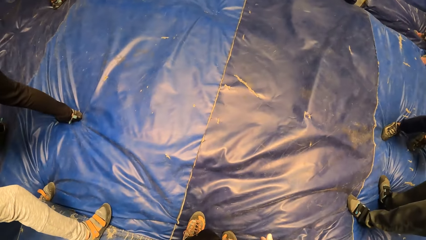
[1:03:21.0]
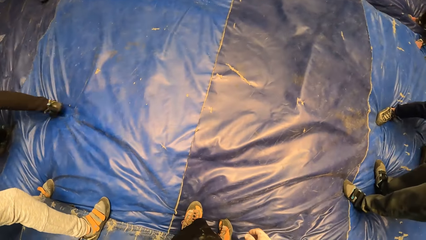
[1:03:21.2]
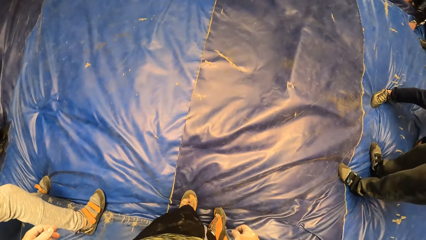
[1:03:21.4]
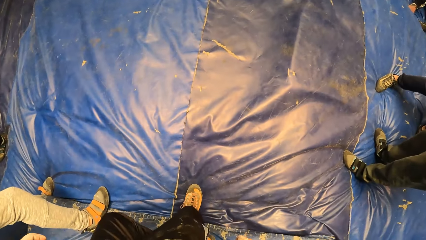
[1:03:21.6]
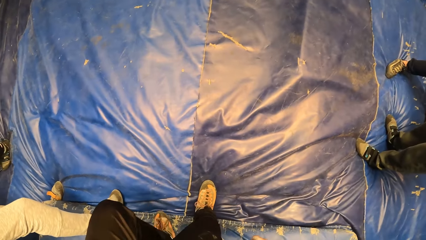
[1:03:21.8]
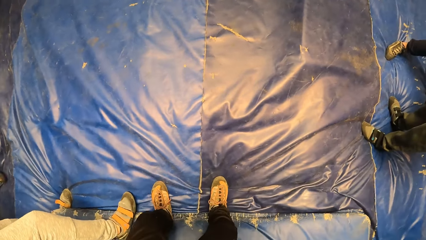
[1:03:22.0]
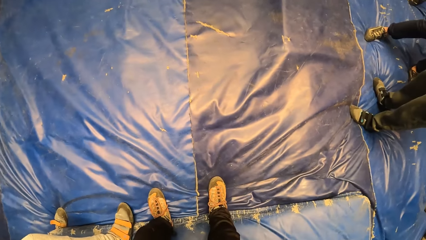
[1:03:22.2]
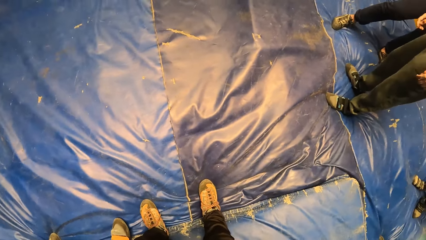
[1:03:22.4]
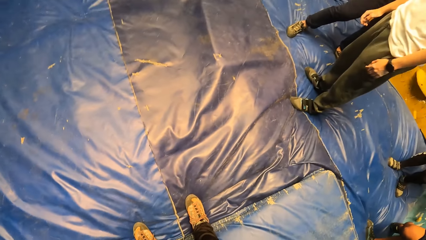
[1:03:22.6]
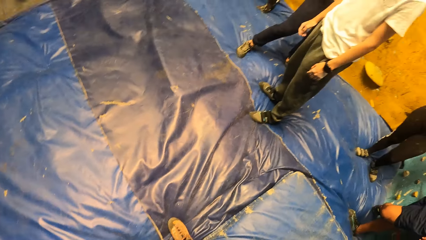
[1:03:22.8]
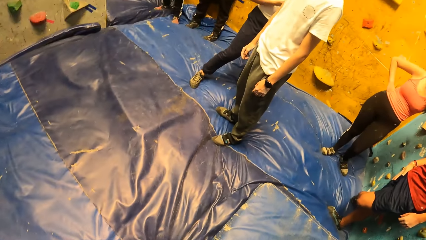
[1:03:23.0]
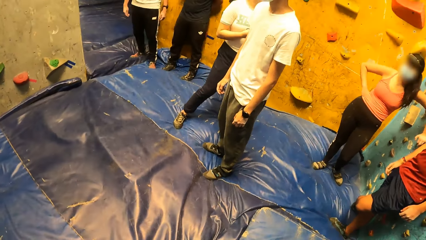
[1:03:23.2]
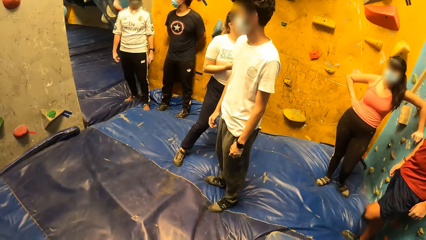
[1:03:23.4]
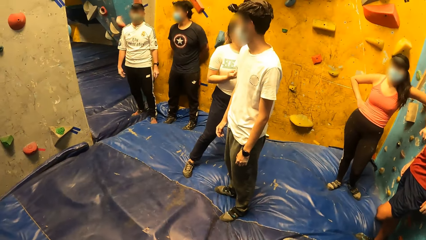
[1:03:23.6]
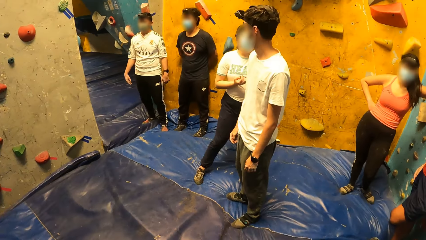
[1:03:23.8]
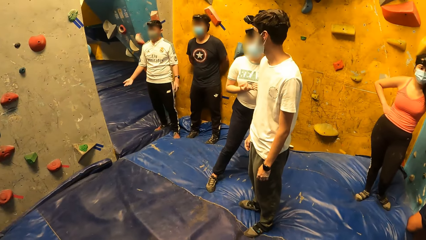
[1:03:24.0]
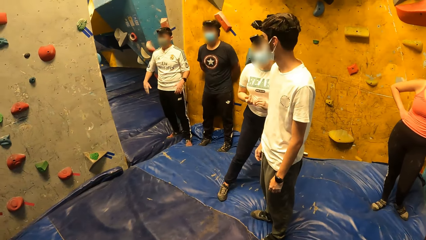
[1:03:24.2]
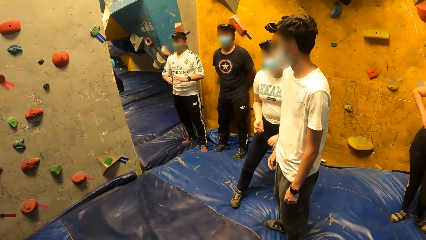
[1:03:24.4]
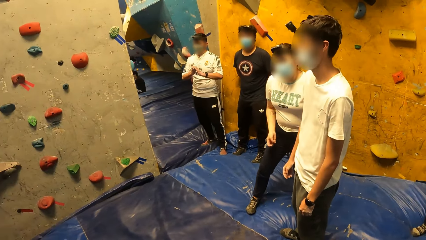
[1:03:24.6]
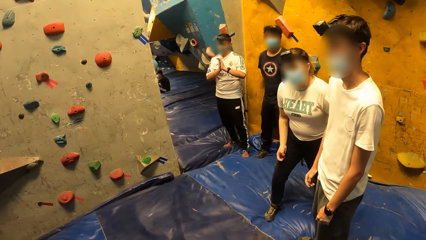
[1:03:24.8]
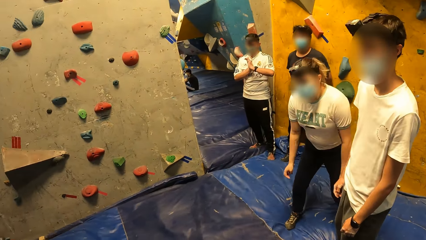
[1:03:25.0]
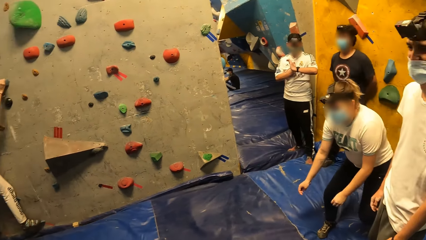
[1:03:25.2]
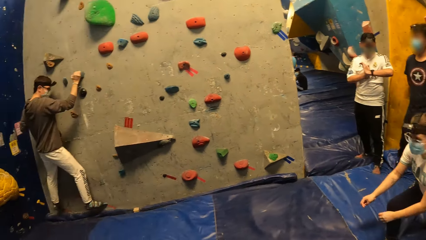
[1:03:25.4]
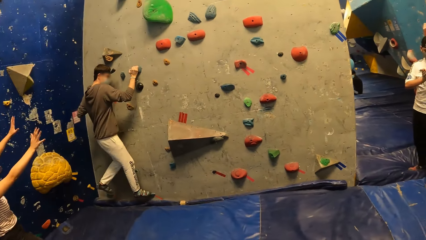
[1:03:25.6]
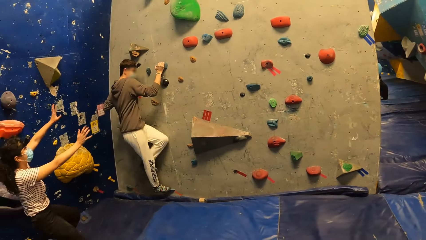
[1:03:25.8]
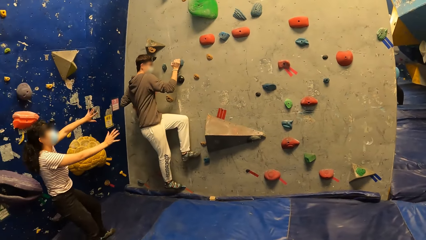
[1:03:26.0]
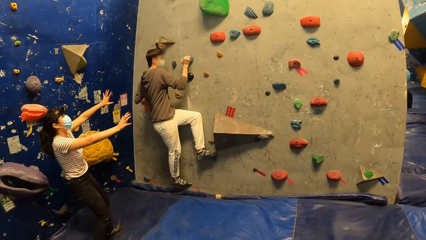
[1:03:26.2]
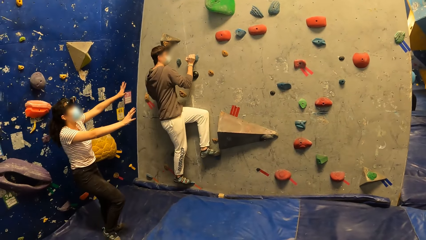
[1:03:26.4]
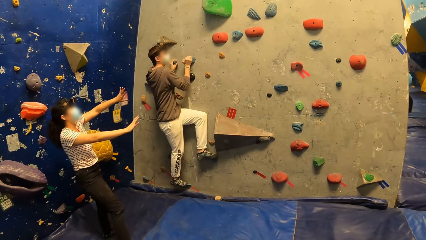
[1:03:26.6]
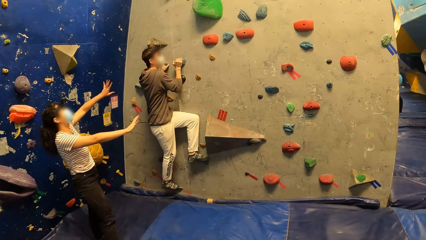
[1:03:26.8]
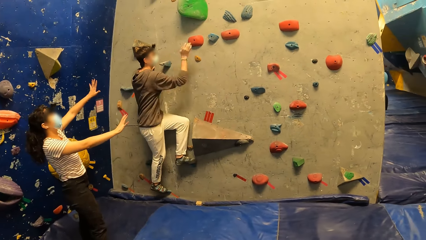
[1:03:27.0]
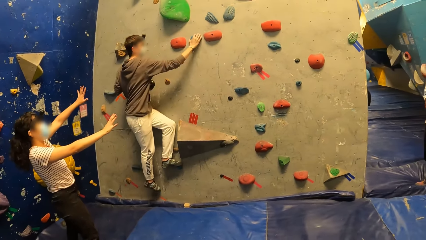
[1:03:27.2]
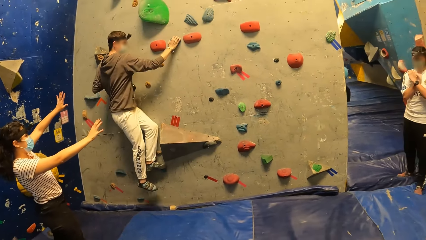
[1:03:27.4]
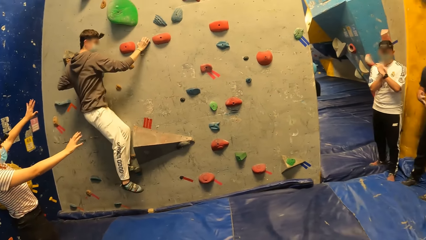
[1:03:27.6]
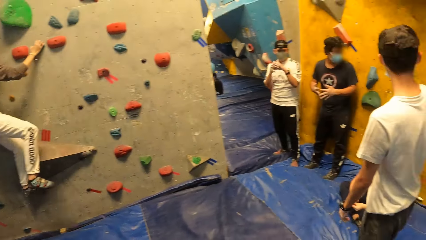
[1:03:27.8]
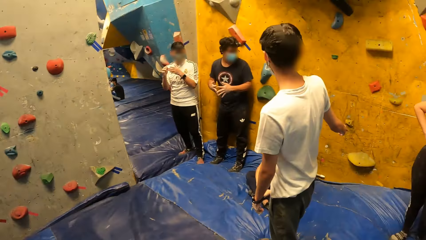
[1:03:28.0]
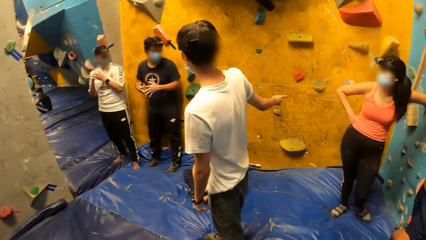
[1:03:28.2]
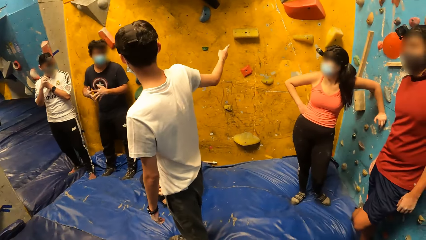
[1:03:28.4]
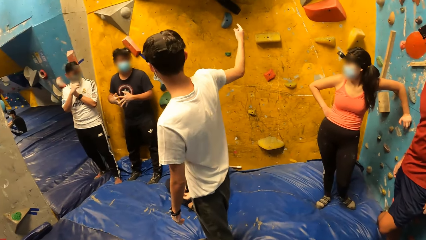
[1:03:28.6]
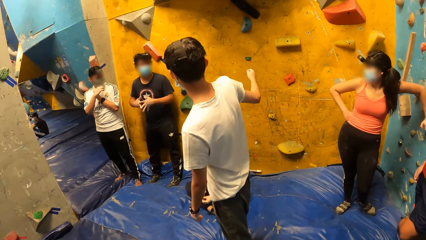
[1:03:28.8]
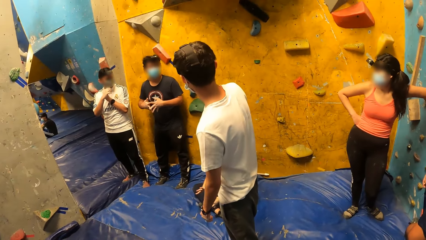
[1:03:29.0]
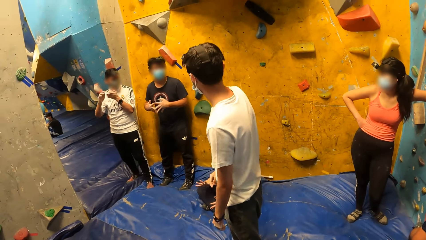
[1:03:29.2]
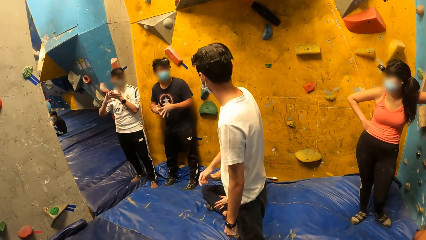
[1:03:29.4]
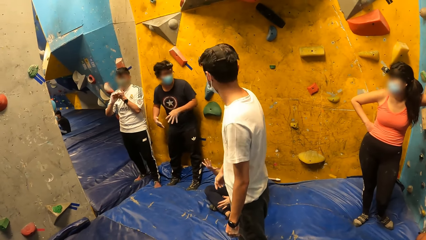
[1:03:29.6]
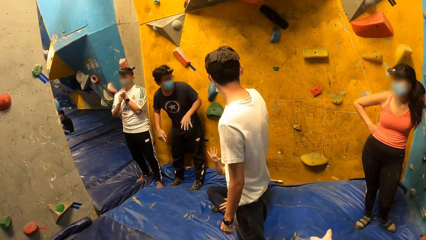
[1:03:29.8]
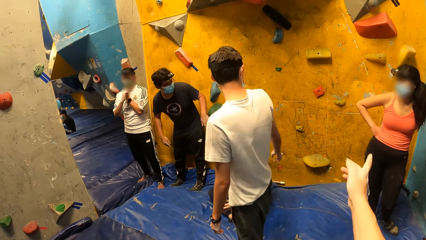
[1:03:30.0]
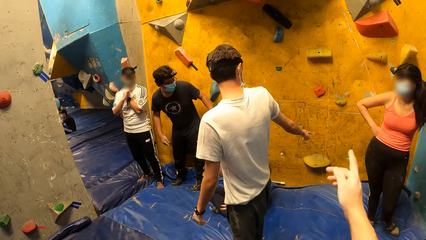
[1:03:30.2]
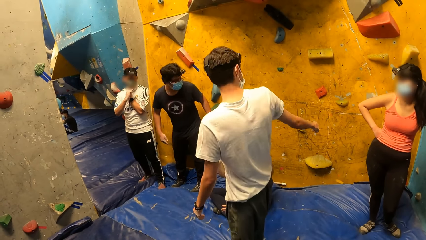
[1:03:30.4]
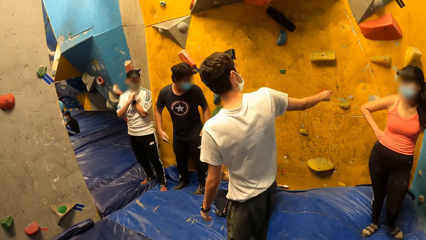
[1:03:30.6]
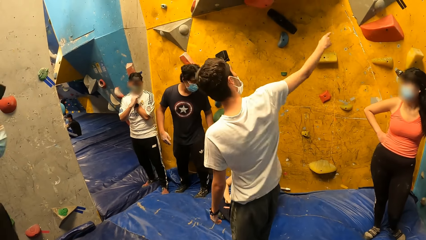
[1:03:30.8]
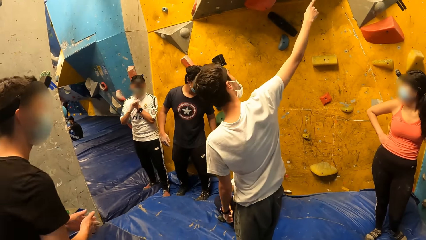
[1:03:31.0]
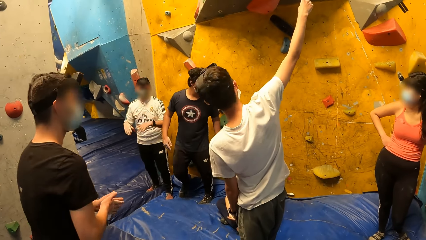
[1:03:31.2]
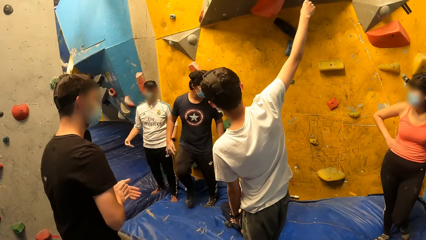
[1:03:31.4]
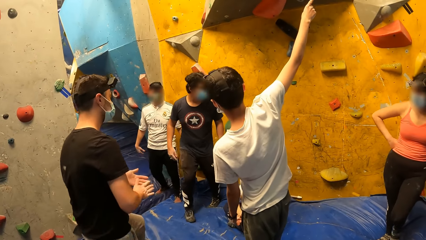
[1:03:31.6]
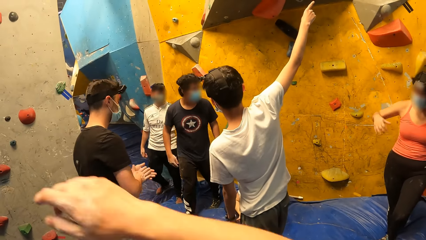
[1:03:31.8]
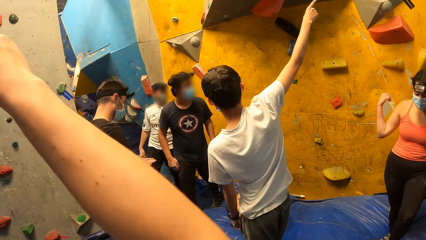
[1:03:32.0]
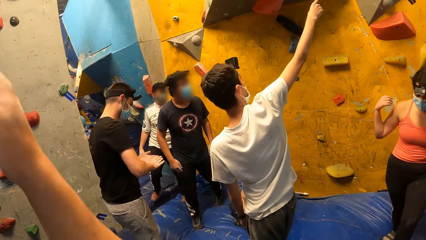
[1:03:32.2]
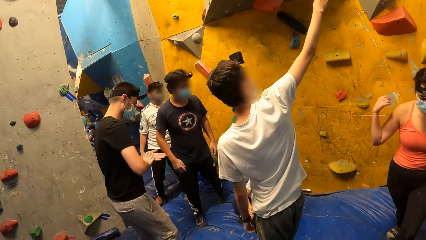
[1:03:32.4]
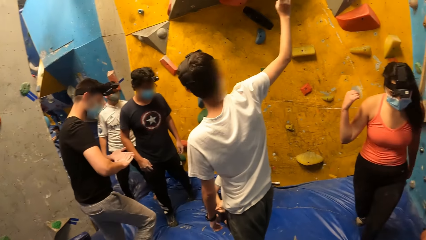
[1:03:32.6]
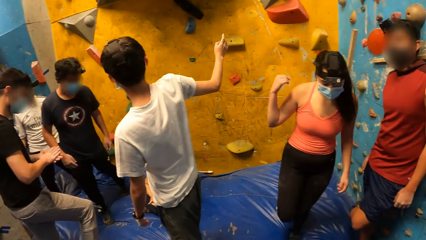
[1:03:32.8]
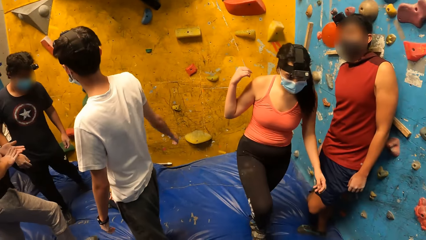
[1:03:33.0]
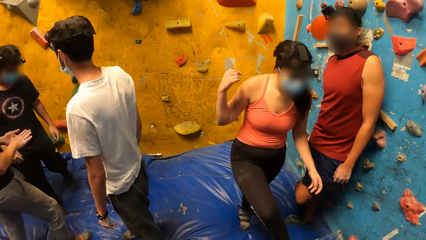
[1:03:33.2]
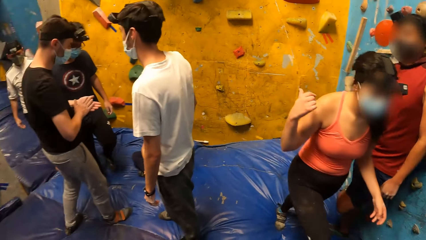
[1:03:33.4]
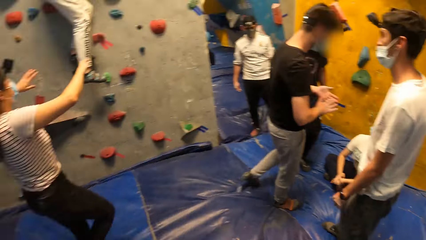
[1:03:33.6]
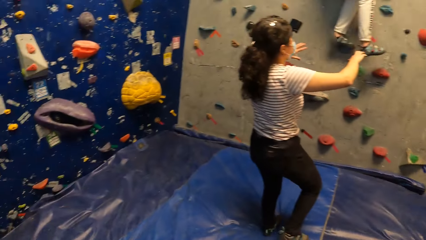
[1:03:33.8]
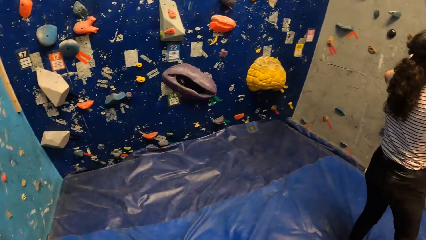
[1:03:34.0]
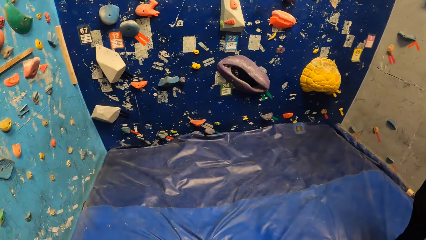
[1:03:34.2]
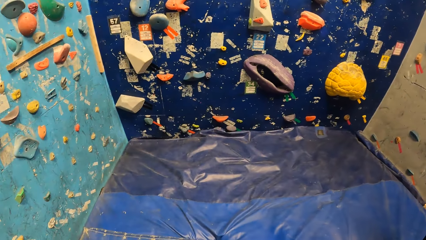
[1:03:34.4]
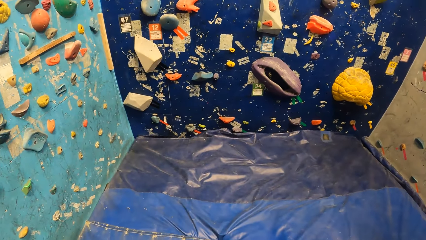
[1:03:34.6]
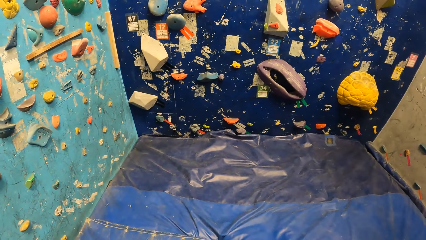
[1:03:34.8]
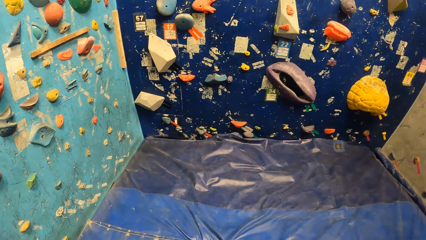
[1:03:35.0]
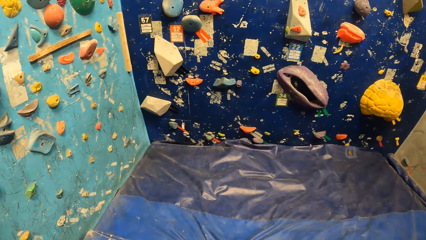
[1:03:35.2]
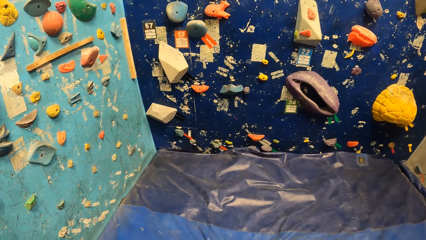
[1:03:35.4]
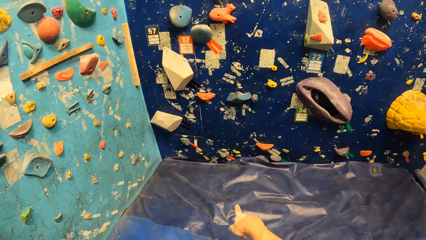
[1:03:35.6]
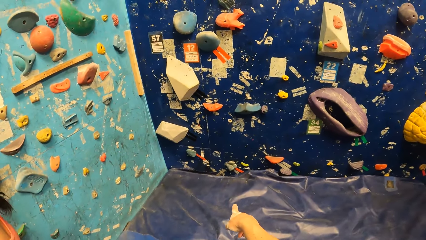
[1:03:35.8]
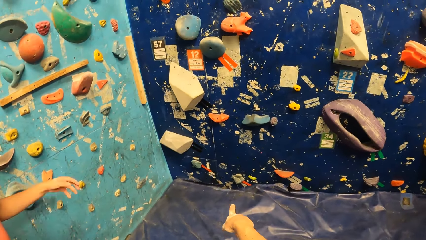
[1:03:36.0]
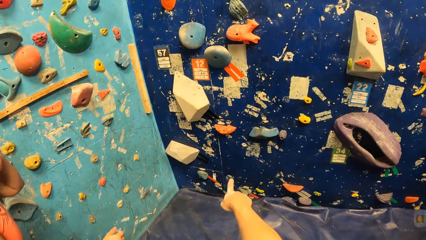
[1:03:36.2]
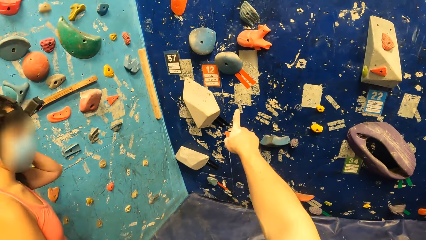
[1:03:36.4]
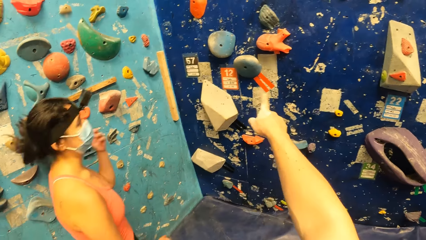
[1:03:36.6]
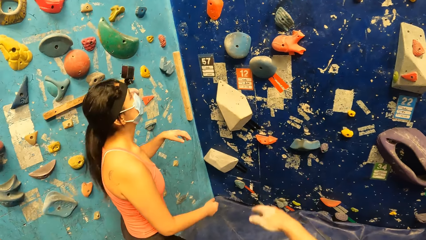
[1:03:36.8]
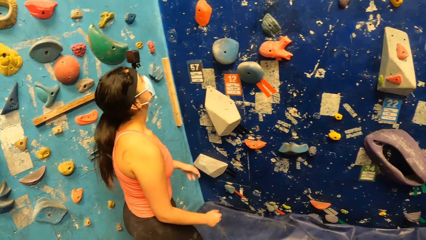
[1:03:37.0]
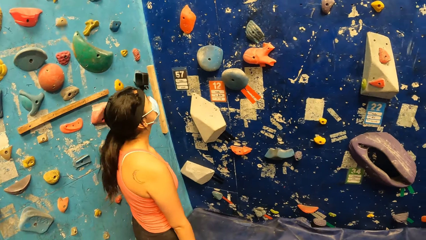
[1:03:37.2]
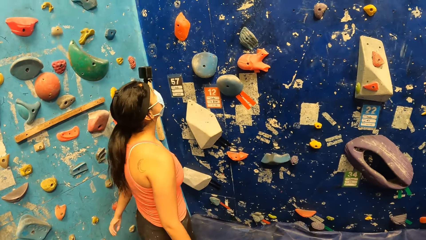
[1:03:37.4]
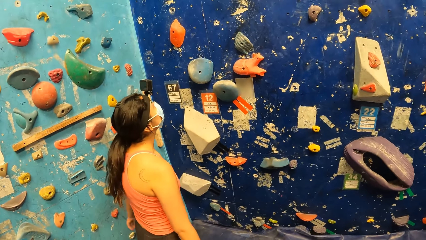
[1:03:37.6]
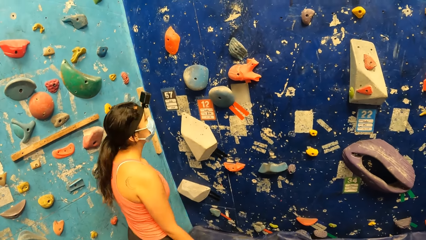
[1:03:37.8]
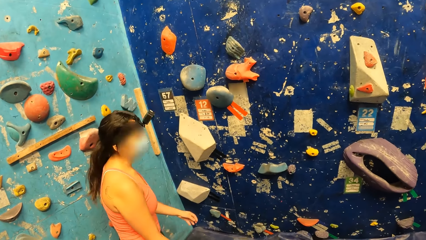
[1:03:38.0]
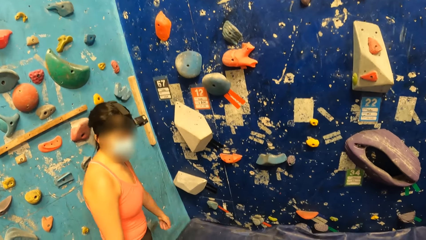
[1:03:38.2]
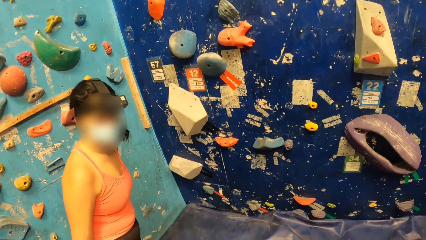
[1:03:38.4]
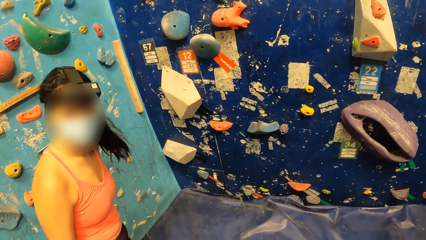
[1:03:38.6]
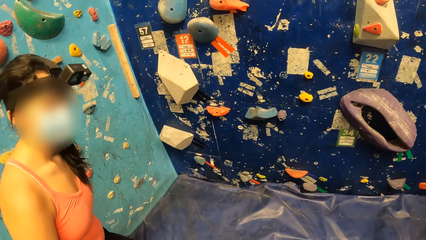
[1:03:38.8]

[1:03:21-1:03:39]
The camera wearer looks around the room. A man climbs the bouldering wall or climbing board. A woman lifts her hands and walks around the room. Another man gestures his hand. The camera wearer gestures his hand. The other man gestures his hand. The camera wearer lifts his hand and lowers his hand. He looks around the room. The woman walks toward the climbing board. The camera wearer looks around the room. He walks toward the climbing board and gestures his hand. Another woman walks toward the climbing range.
